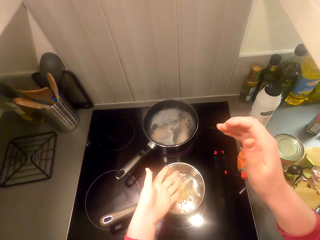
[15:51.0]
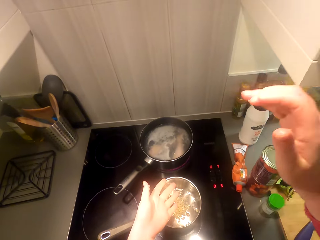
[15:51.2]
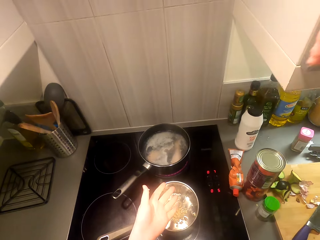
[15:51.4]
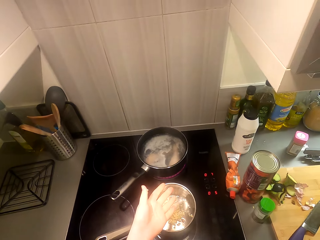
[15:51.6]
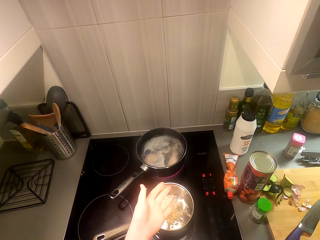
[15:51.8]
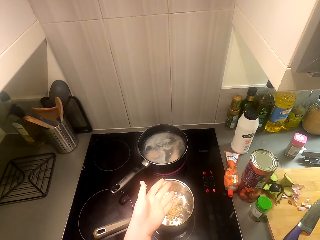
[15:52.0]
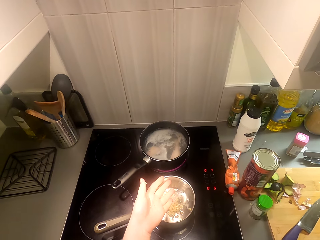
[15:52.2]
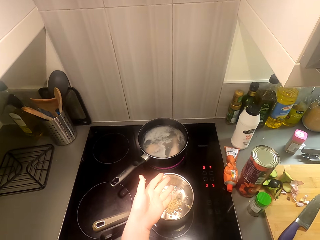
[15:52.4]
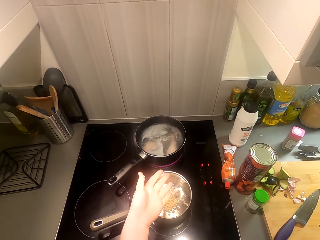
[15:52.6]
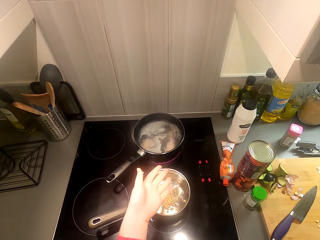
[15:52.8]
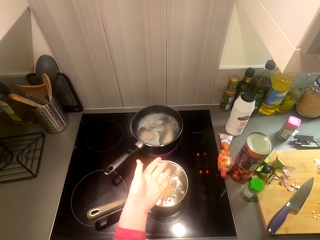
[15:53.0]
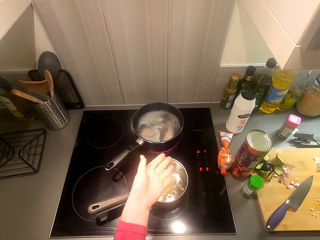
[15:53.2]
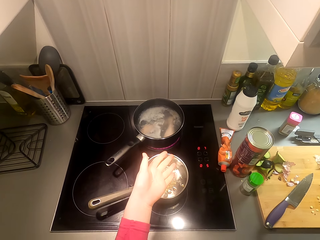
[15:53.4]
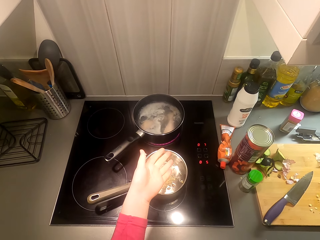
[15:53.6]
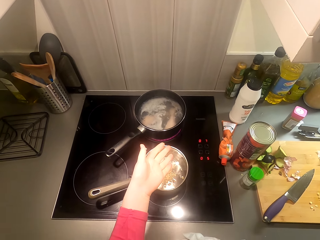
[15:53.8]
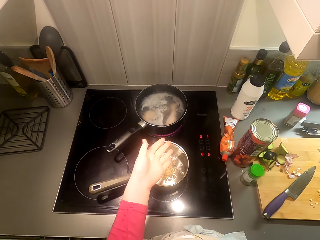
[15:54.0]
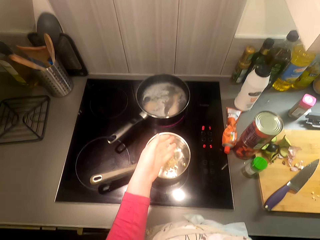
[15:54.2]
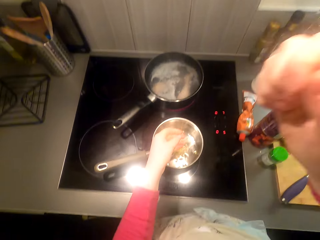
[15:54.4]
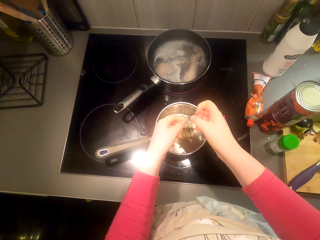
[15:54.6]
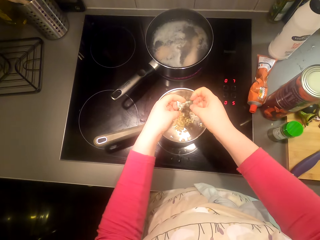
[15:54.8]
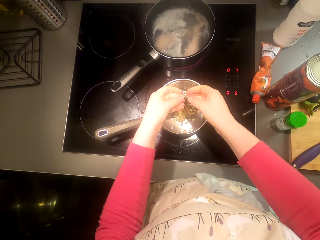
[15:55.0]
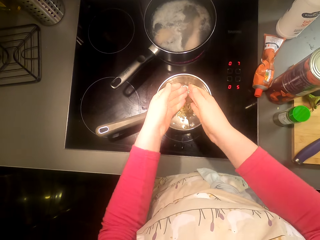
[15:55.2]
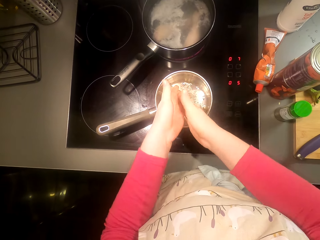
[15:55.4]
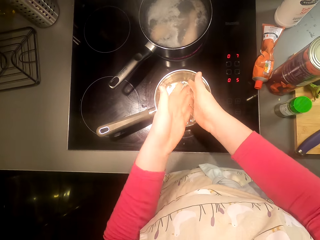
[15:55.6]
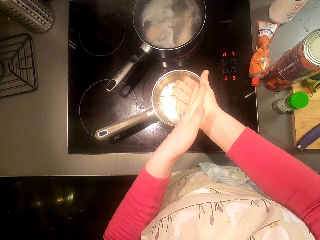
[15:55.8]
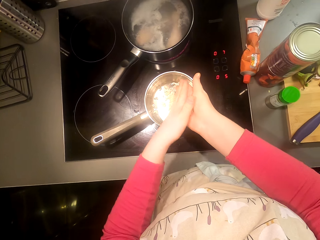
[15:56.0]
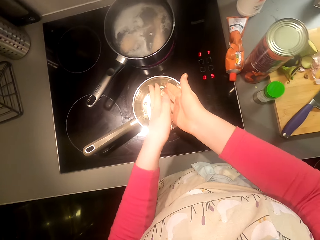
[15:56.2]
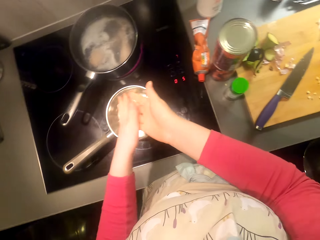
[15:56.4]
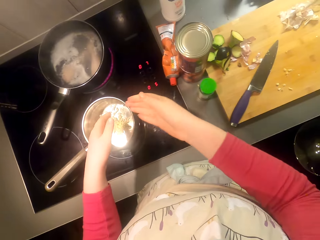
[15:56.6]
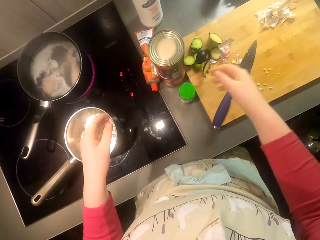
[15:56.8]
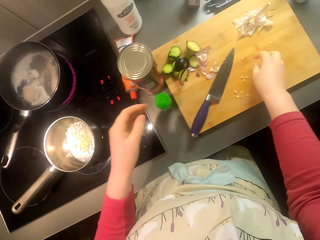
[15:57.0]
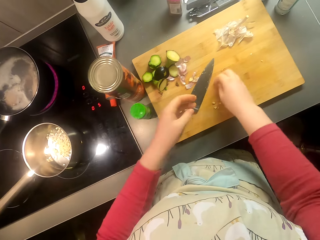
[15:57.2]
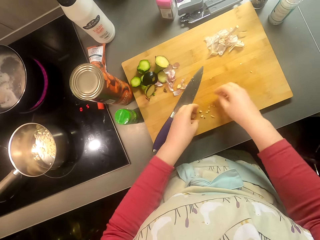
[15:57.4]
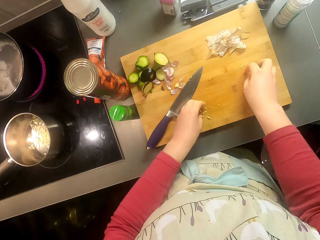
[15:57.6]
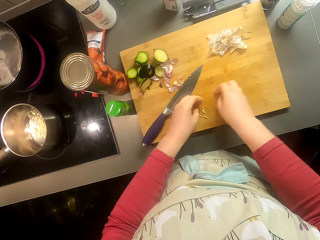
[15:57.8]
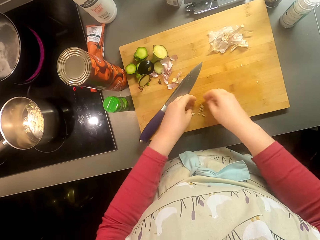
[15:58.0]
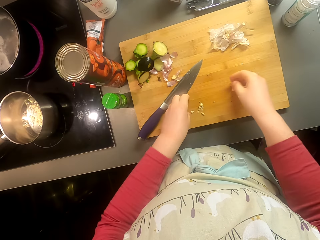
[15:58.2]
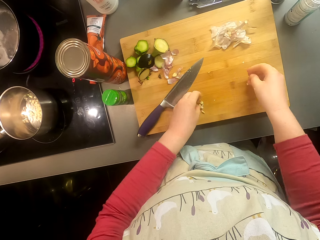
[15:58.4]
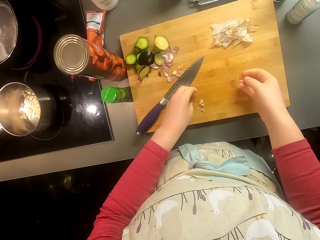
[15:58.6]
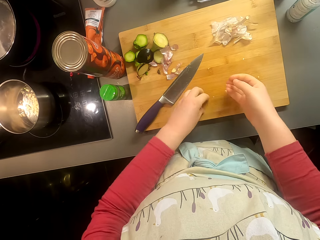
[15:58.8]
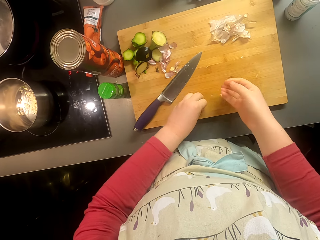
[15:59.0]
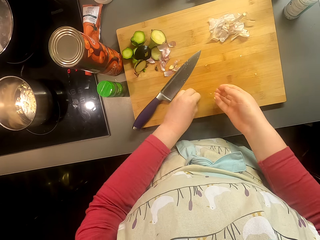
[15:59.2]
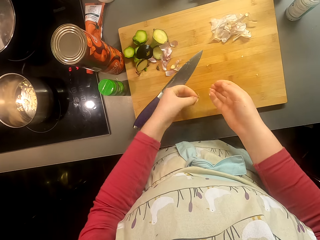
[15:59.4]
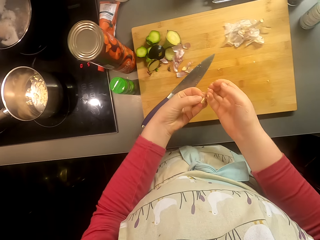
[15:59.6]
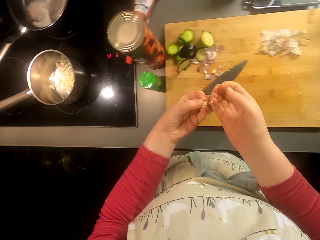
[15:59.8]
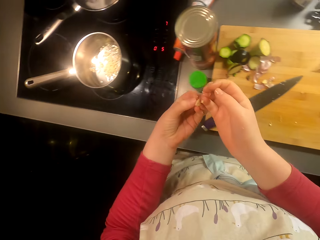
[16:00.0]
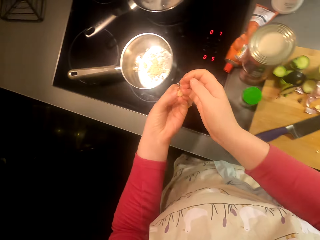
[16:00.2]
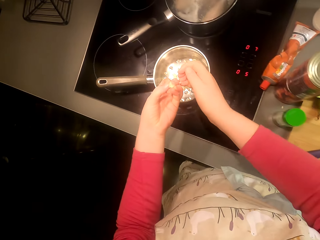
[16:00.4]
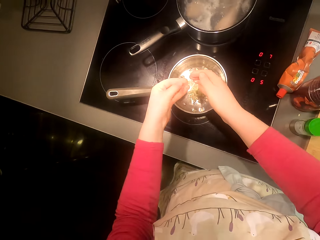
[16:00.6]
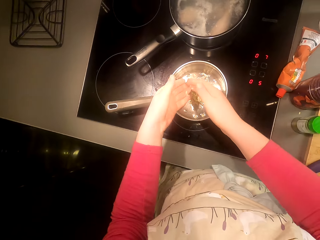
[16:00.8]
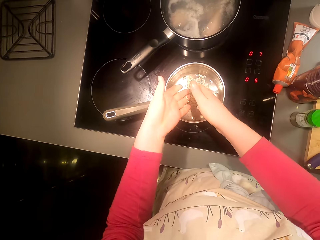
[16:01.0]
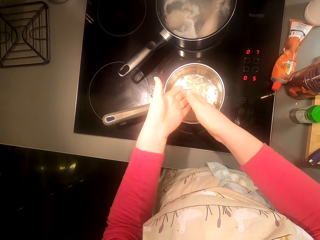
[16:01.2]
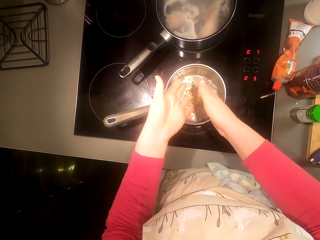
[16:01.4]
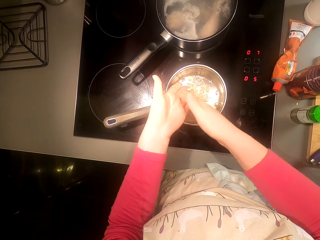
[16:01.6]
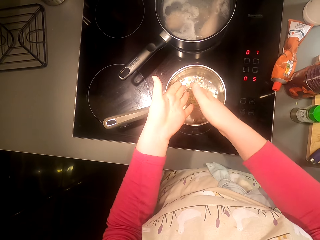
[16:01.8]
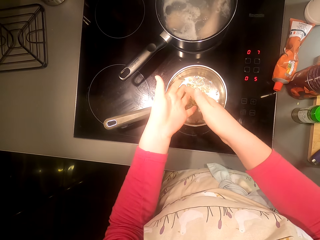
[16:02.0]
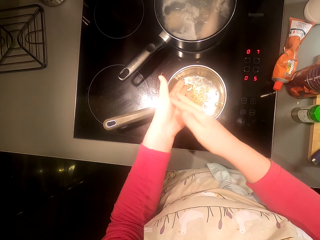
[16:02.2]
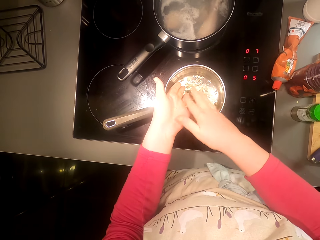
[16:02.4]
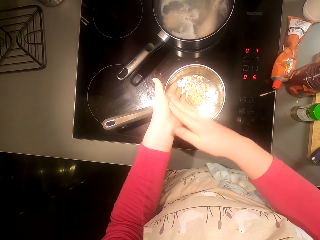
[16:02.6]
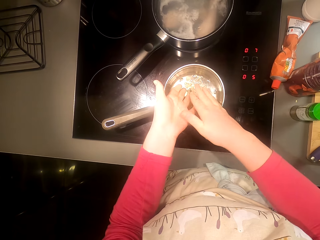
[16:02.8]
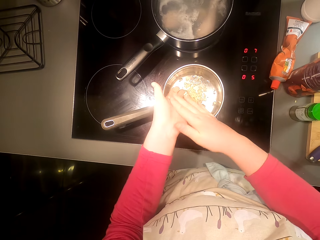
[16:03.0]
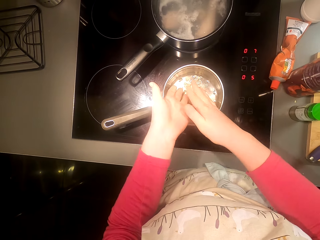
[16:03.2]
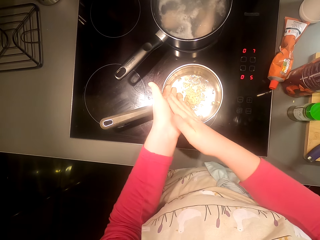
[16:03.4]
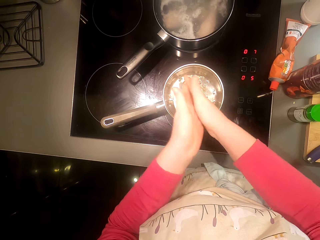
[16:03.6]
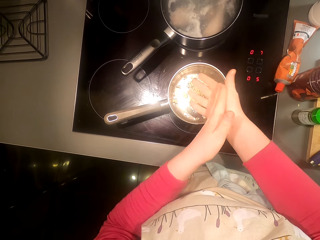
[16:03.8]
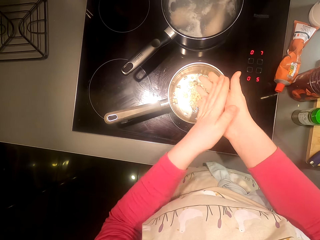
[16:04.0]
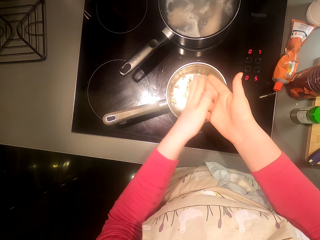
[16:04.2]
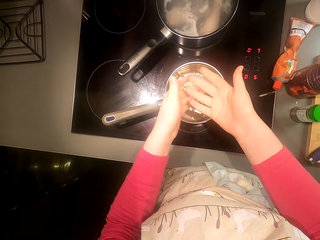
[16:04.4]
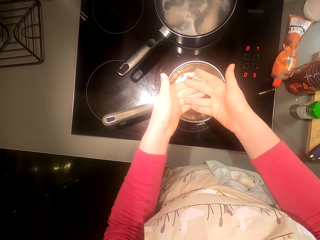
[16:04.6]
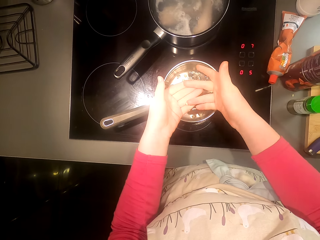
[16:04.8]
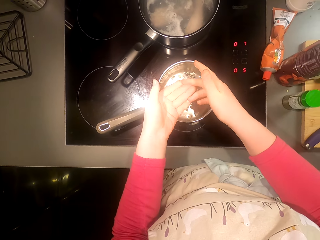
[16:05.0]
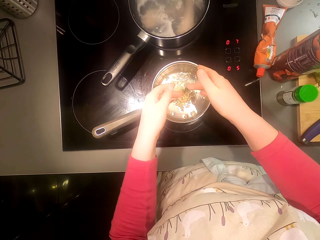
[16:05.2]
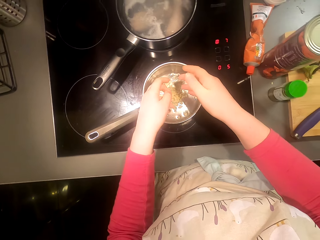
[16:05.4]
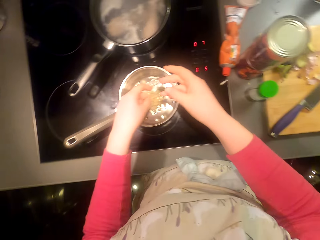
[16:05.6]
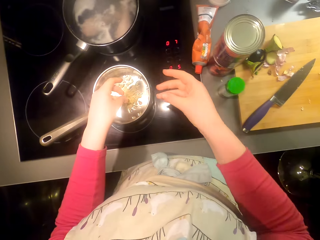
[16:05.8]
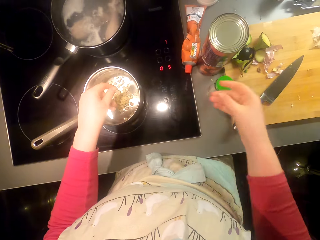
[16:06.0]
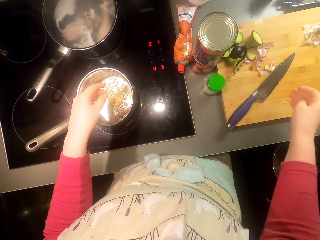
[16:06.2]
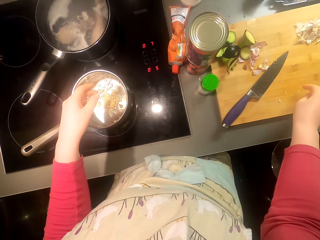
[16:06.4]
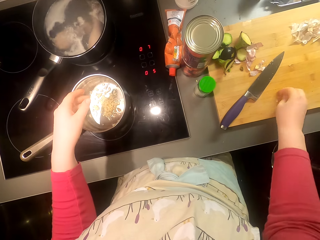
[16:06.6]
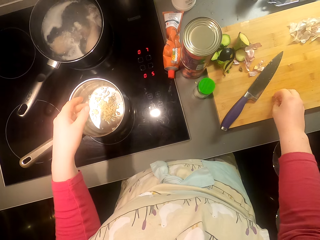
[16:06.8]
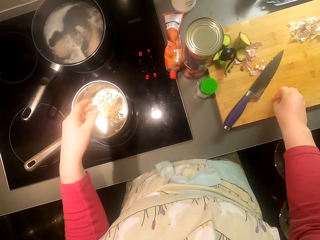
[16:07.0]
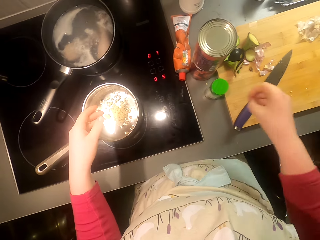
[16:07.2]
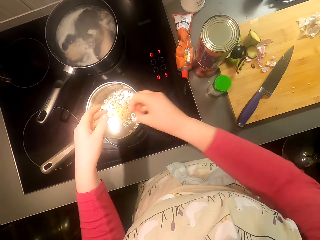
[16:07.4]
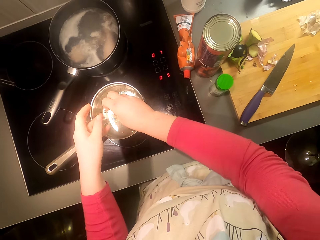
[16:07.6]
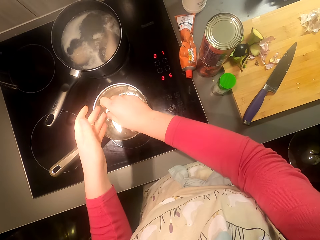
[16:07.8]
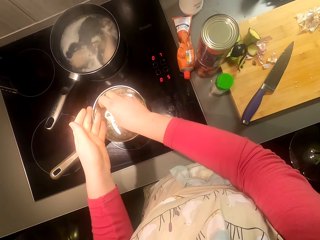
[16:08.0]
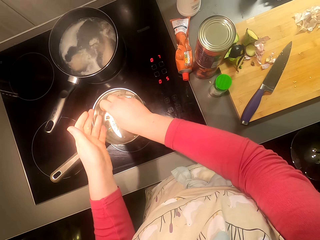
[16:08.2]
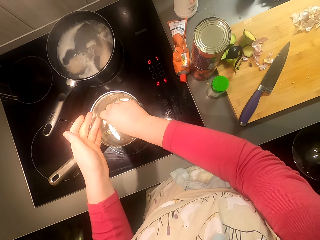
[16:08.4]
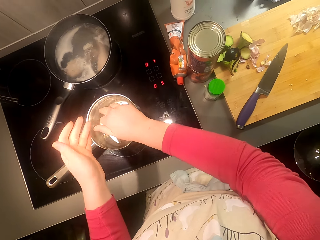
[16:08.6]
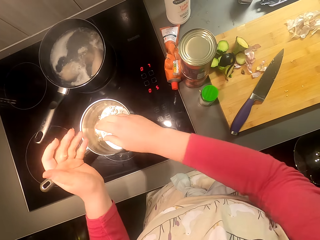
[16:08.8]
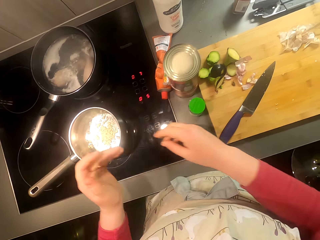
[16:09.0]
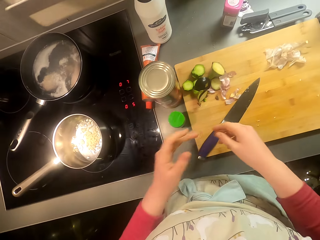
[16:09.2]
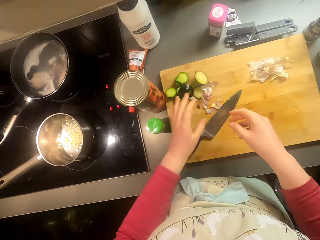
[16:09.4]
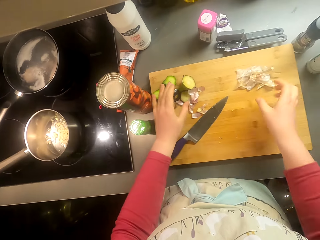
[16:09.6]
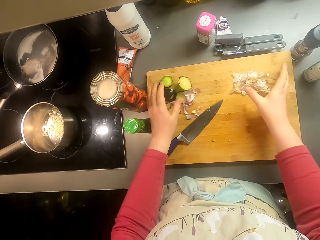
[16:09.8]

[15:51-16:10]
The camera wearer picks up the garlic. They put the garlic in the pan. They pick up the garlic. They put the garlic in the pan.

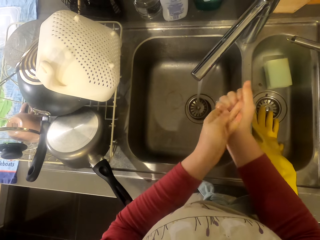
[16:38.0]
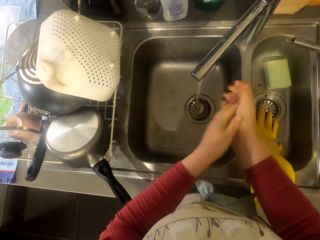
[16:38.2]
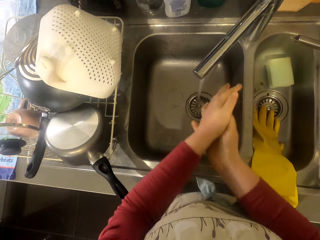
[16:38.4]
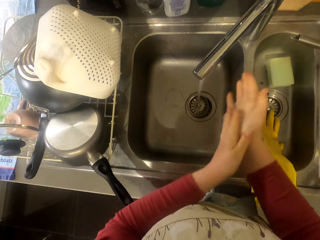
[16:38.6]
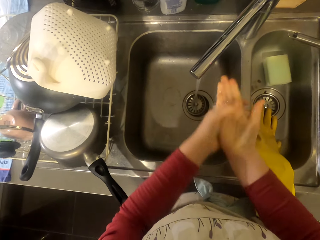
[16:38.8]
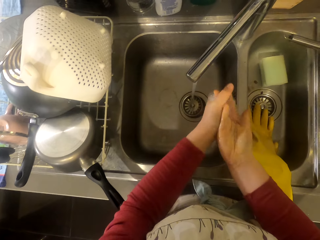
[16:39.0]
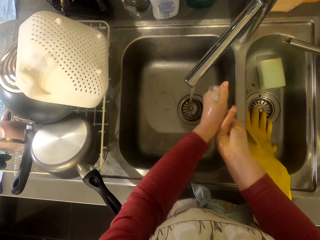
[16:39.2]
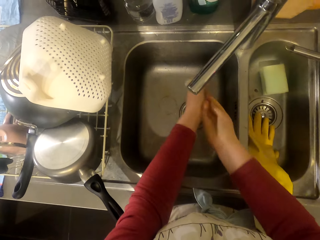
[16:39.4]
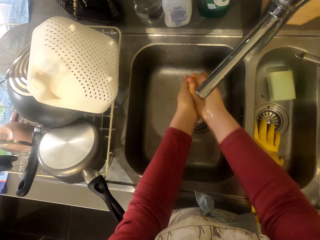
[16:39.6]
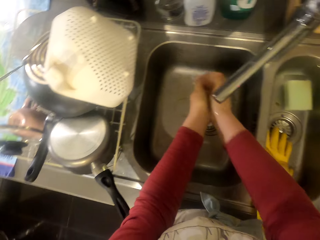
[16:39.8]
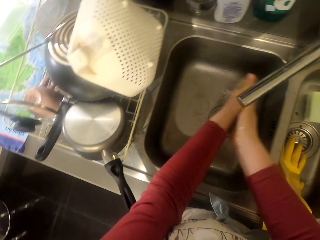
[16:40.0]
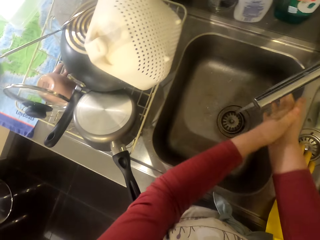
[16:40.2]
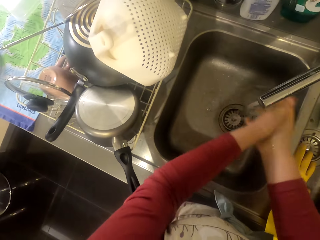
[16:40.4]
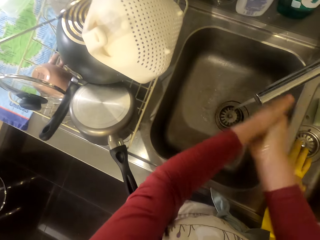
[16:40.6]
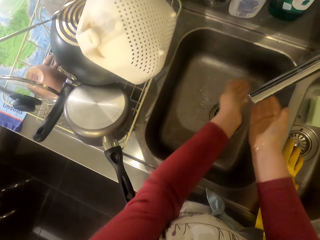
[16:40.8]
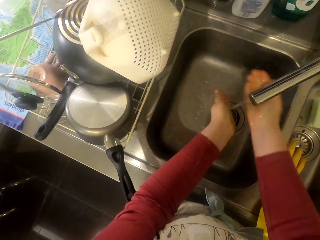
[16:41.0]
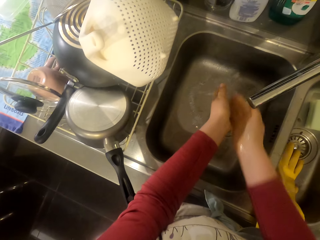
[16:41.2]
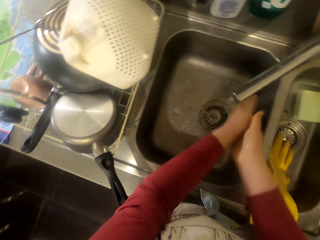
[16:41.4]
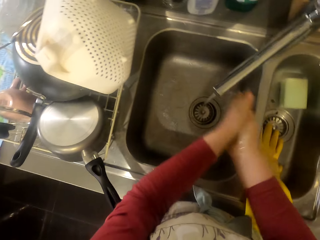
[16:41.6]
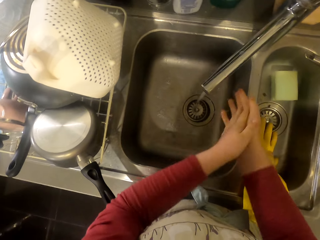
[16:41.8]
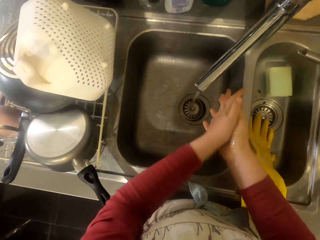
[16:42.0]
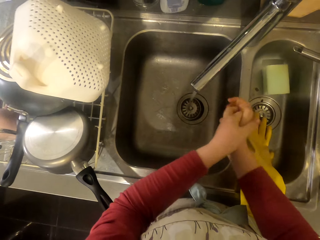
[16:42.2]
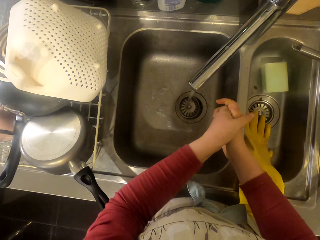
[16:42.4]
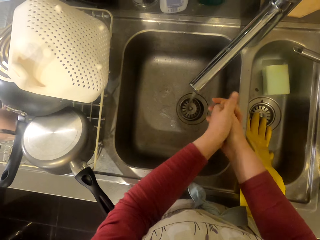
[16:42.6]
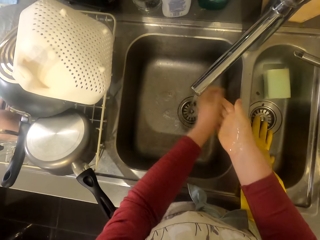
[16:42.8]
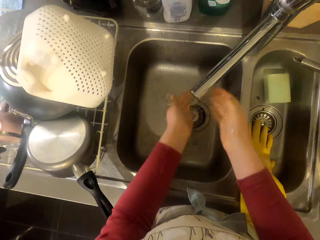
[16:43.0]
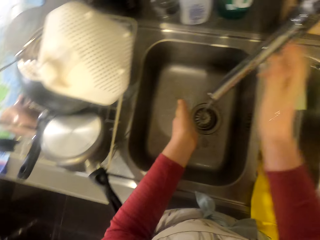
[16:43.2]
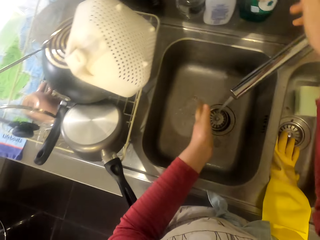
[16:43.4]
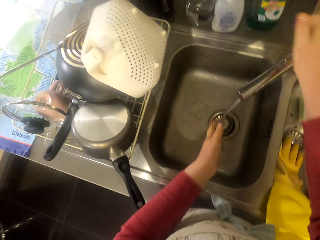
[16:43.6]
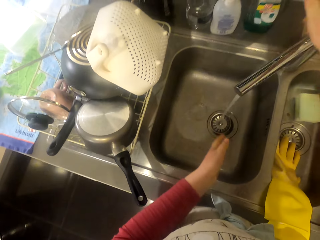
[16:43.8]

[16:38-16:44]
The camera wearer washes his hands.
